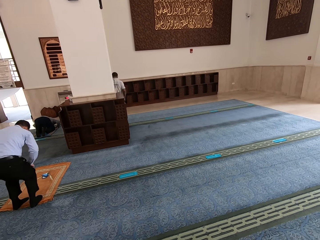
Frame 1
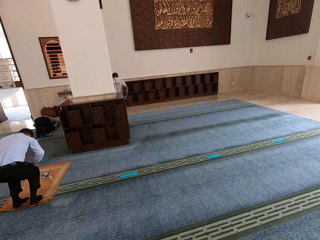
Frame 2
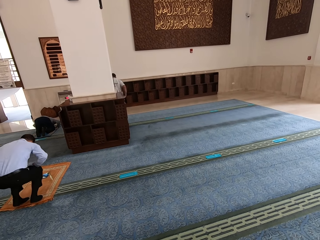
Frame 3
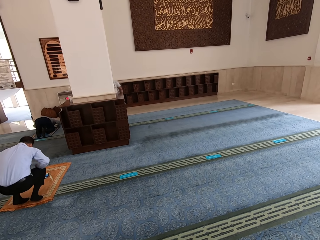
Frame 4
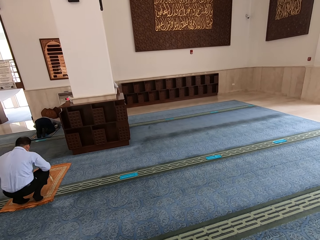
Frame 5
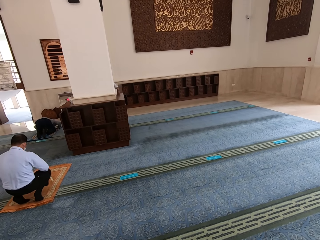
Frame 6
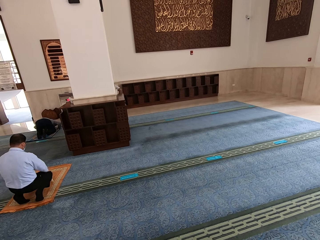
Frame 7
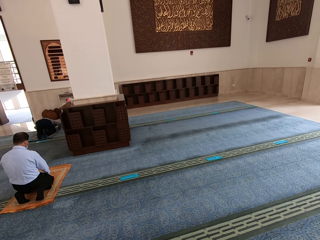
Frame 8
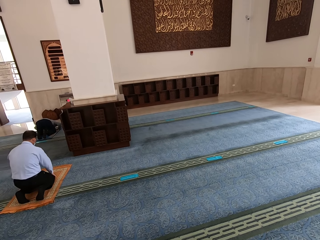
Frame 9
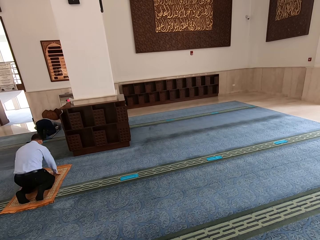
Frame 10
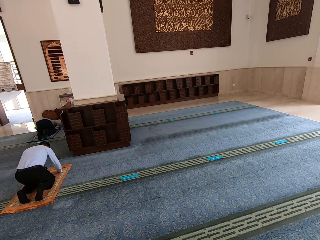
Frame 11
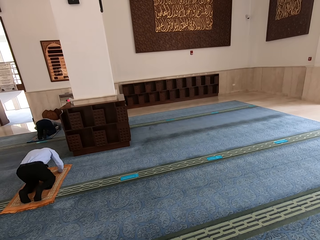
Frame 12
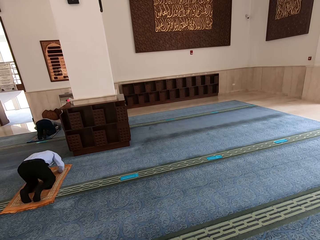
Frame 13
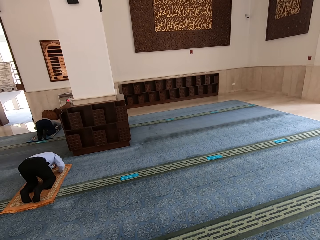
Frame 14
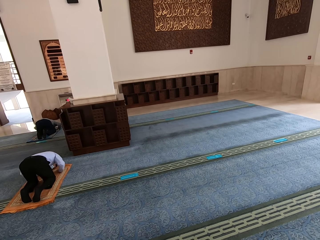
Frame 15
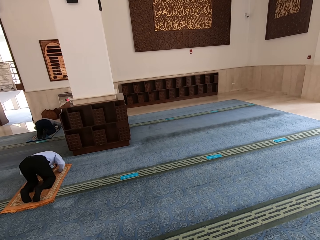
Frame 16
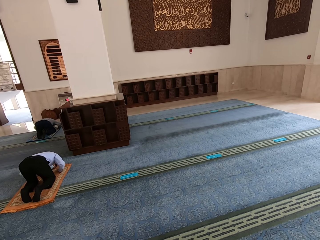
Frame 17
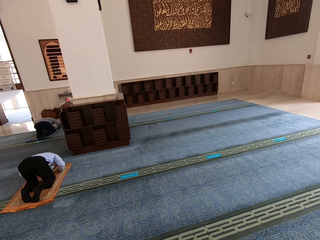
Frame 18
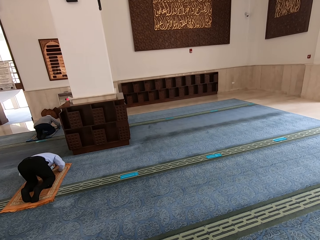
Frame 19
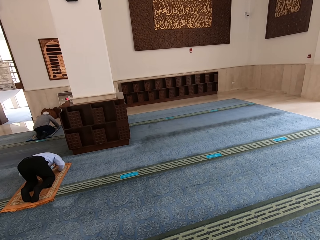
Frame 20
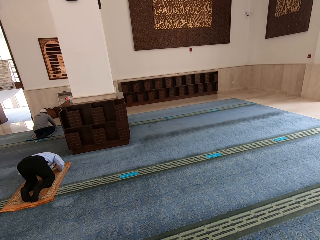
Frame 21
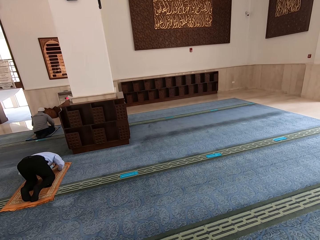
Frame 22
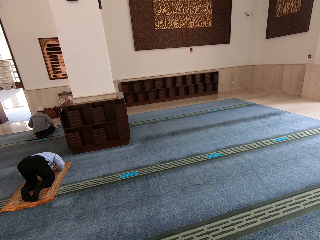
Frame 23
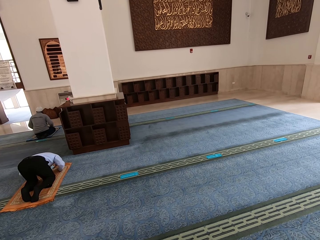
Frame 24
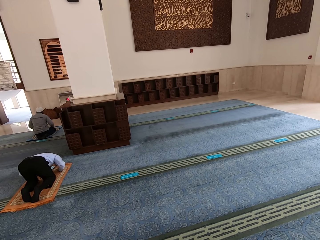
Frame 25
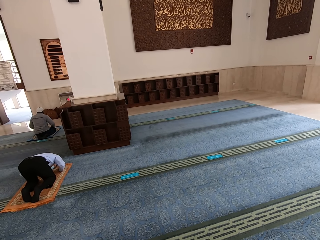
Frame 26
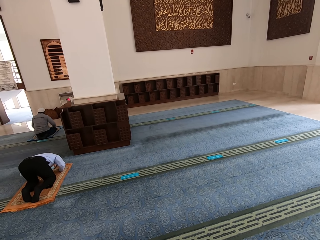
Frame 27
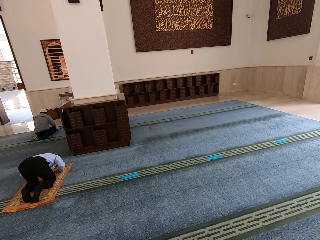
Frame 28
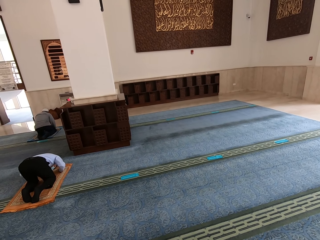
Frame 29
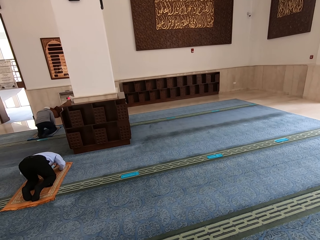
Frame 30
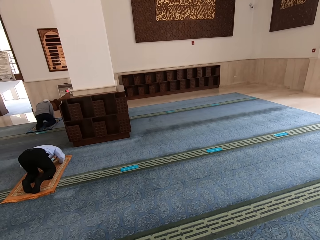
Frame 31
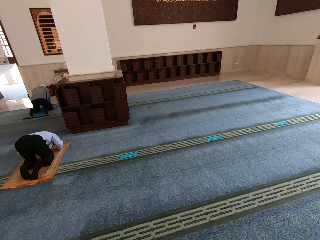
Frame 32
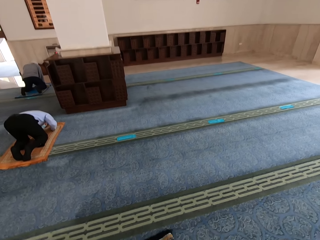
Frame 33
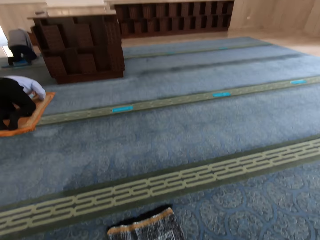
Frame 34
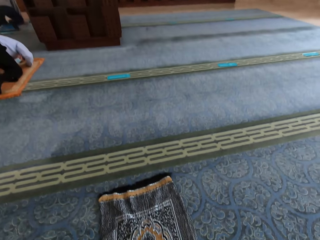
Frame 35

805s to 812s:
A person kneels on the mat.

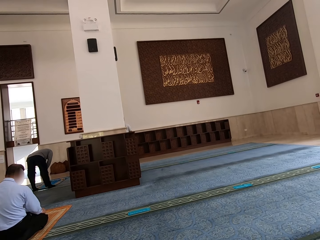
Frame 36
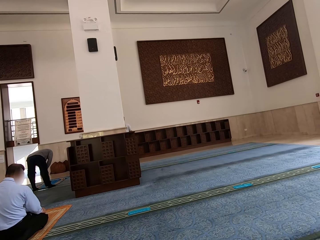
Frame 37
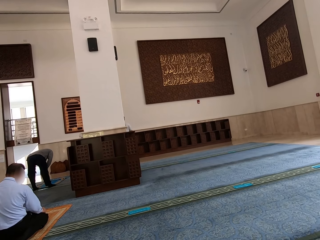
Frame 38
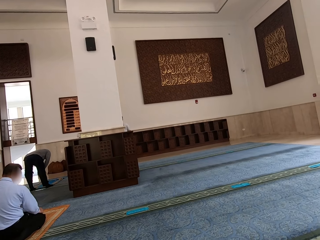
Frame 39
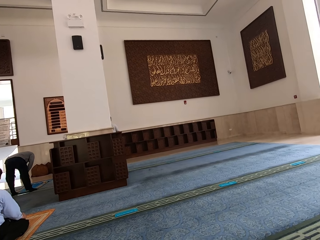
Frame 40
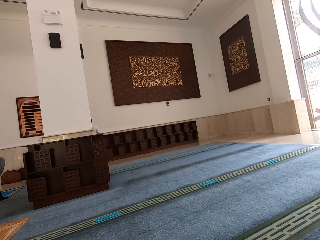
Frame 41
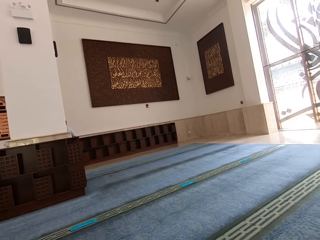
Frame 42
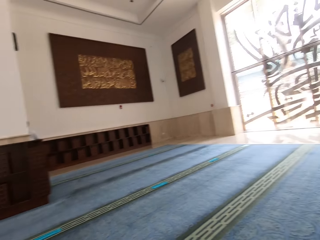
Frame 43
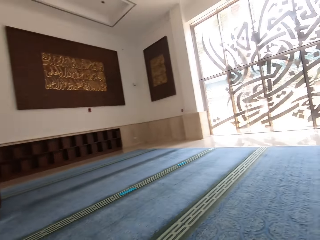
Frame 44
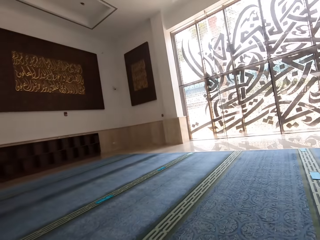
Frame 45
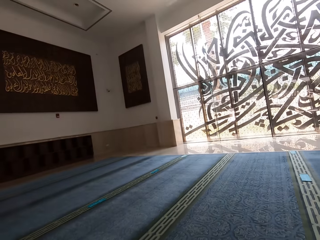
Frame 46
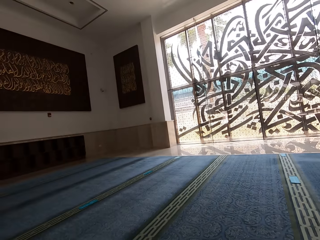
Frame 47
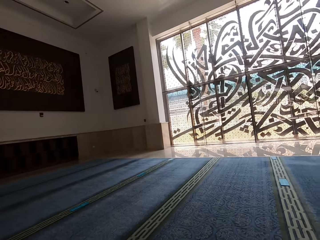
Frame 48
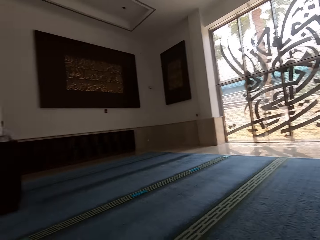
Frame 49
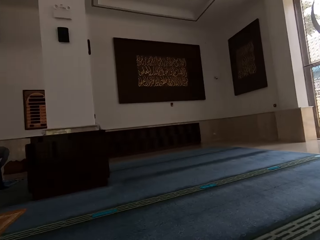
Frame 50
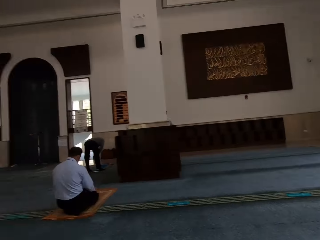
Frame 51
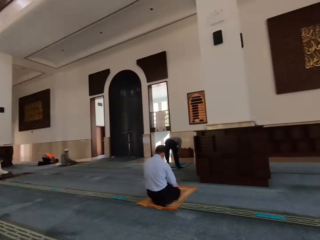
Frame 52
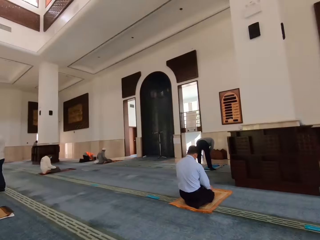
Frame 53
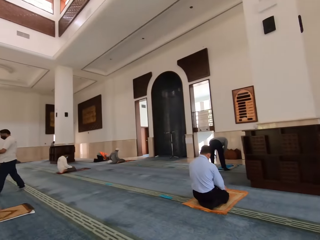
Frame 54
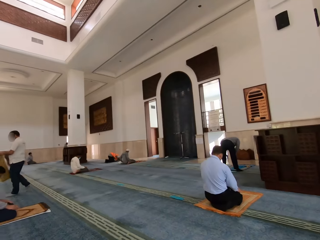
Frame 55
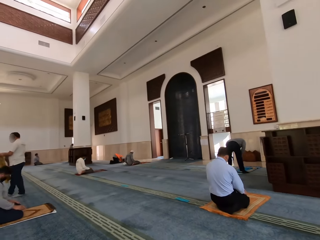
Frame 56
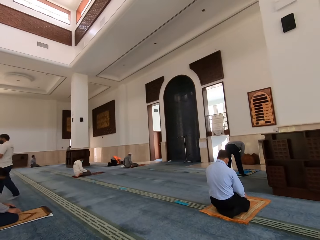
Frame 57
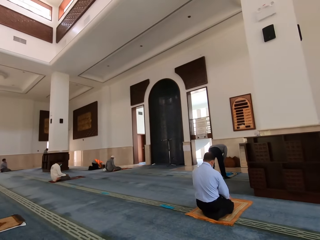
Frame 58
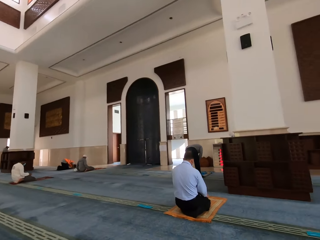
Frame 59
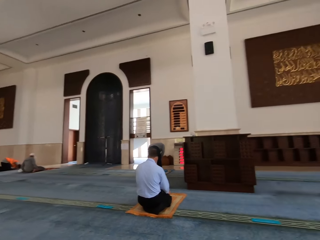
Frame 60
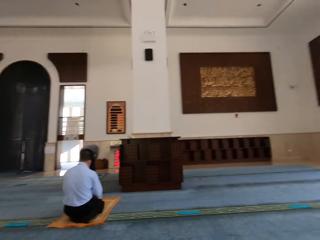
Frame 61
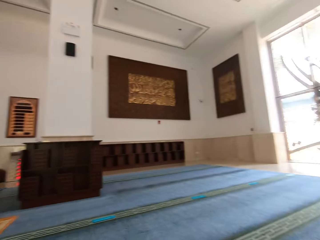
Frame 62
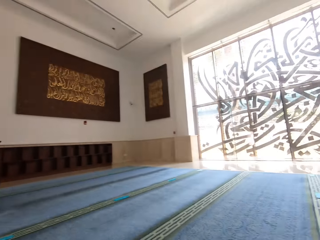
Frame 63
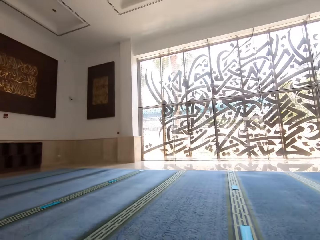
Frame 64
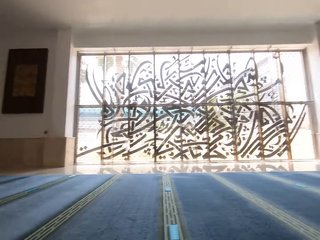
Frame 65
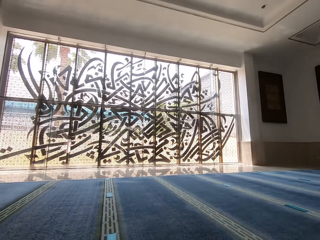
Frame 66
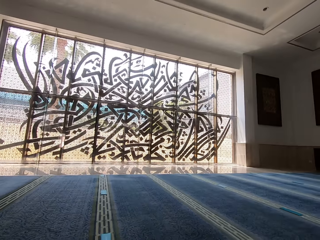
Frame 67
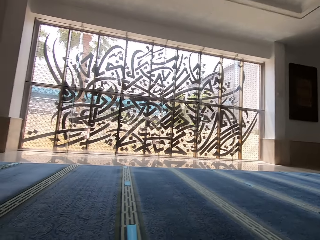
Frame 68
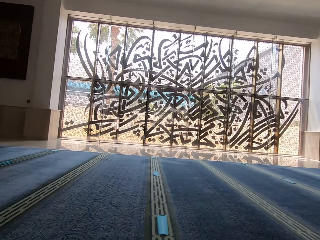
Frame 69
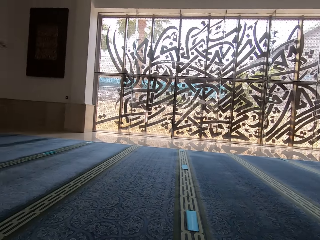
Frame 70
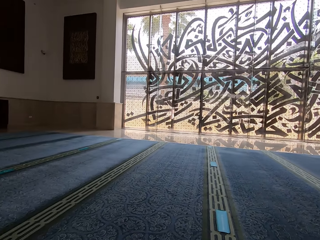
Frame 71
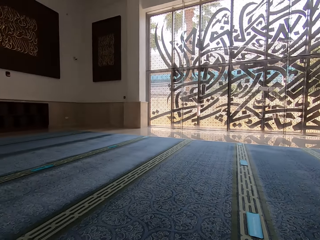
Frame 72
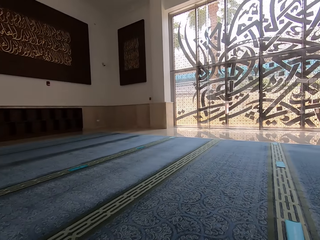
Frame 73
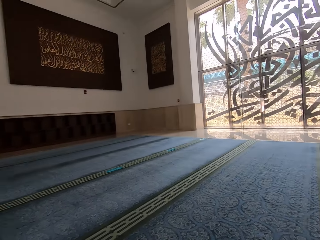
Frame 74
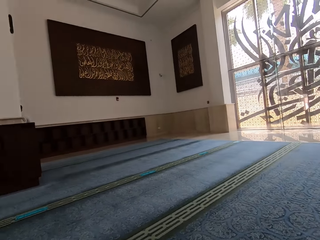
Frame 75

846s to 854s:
The camera wearer looks around the mosque.

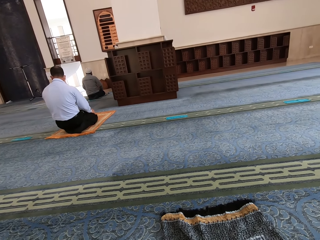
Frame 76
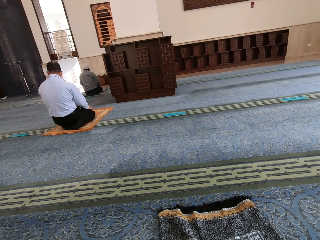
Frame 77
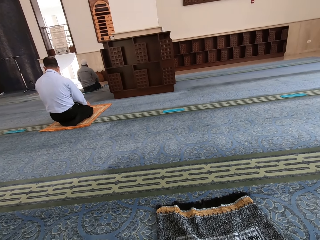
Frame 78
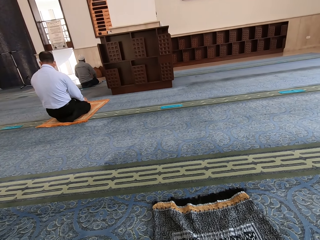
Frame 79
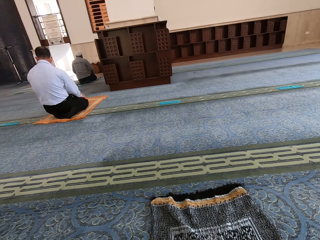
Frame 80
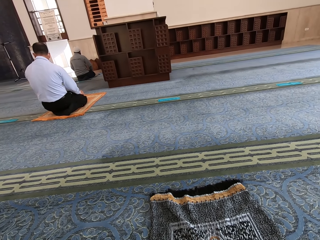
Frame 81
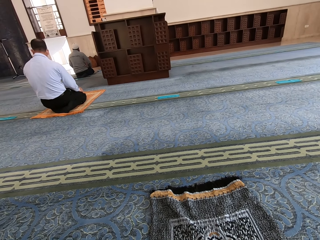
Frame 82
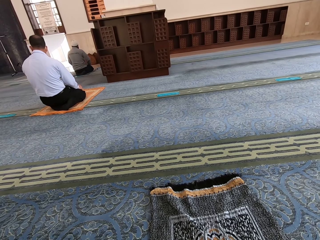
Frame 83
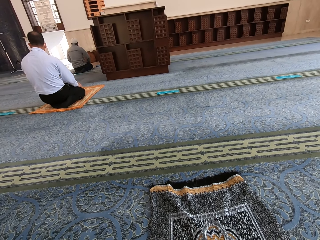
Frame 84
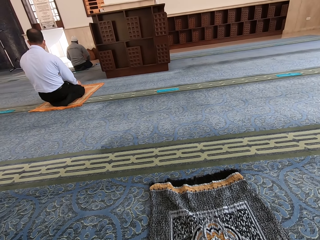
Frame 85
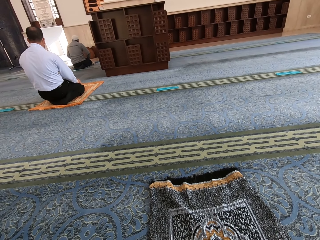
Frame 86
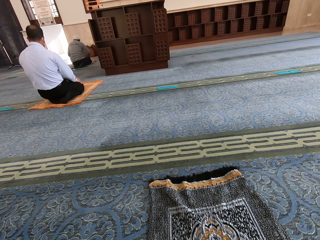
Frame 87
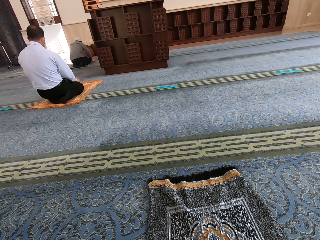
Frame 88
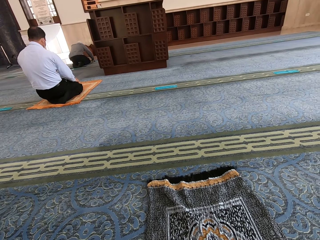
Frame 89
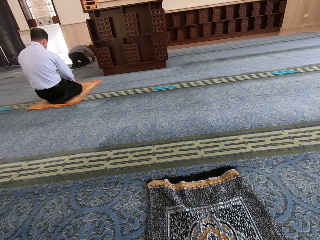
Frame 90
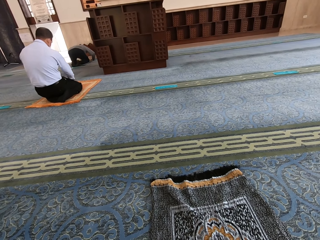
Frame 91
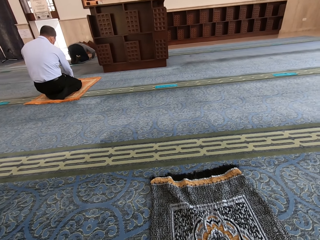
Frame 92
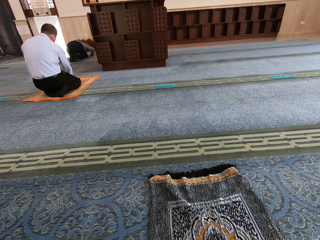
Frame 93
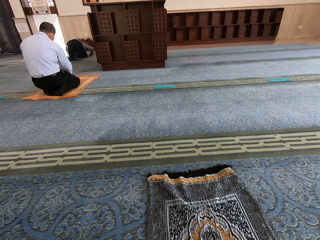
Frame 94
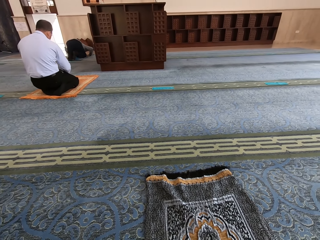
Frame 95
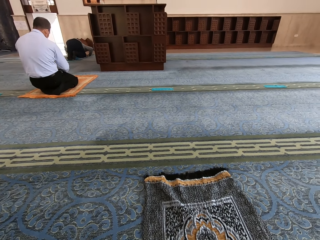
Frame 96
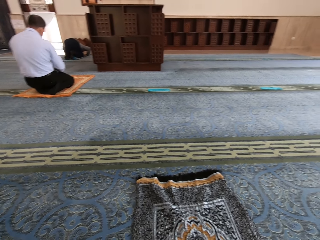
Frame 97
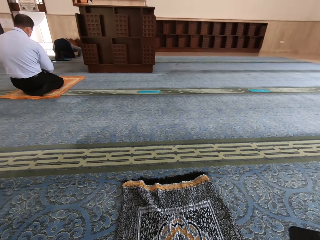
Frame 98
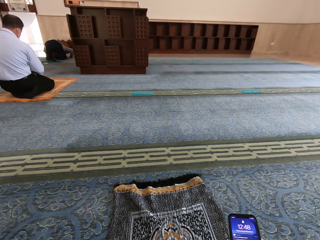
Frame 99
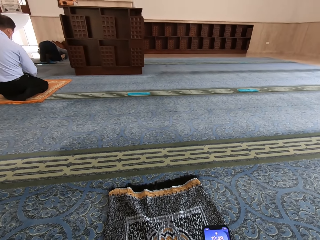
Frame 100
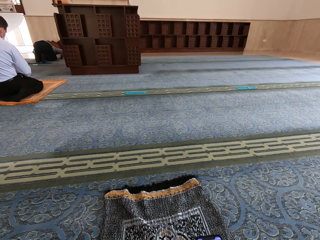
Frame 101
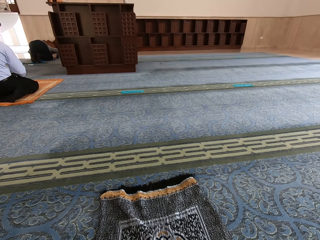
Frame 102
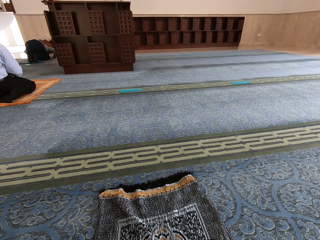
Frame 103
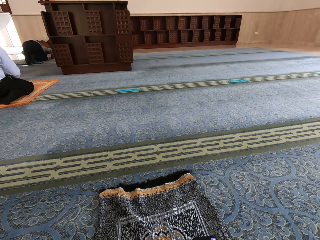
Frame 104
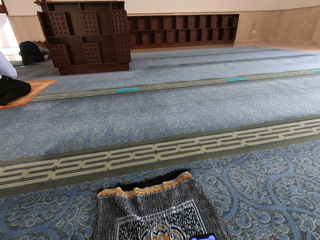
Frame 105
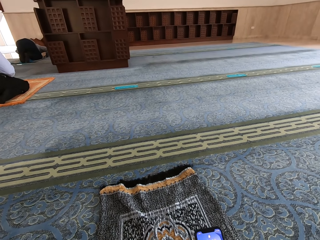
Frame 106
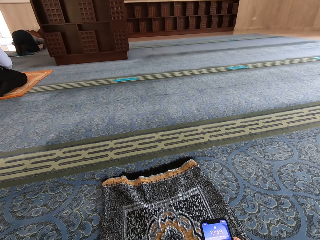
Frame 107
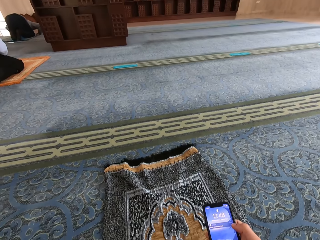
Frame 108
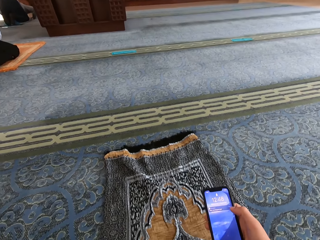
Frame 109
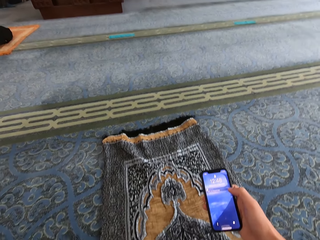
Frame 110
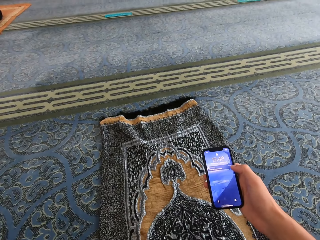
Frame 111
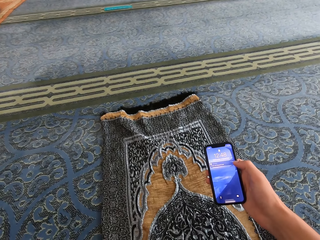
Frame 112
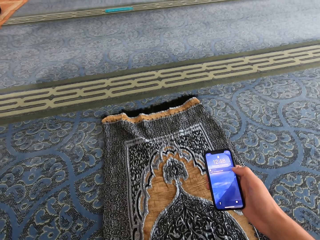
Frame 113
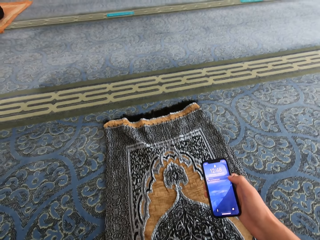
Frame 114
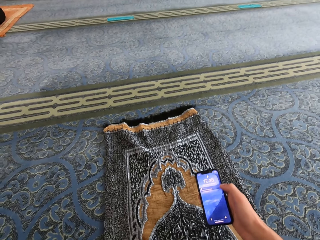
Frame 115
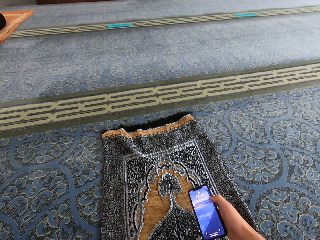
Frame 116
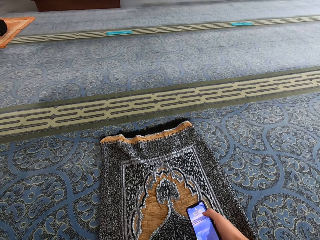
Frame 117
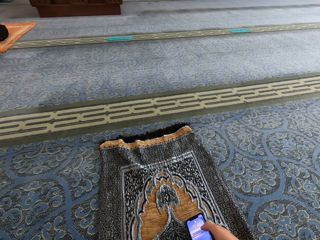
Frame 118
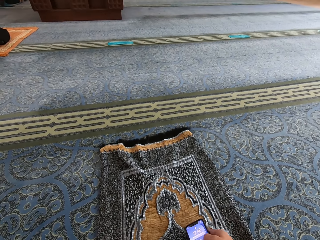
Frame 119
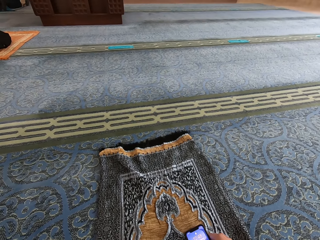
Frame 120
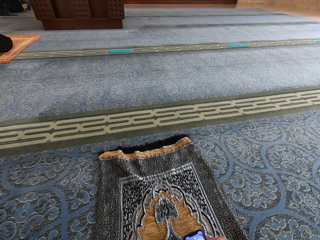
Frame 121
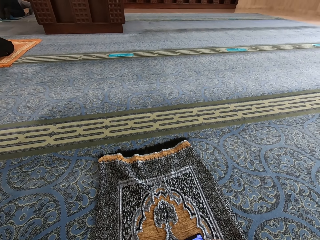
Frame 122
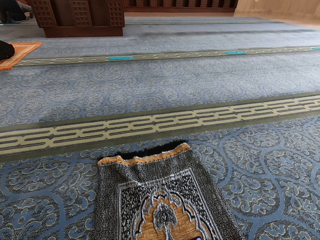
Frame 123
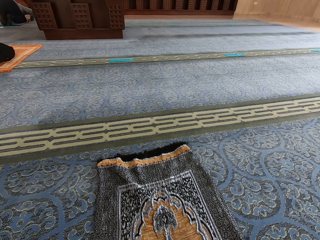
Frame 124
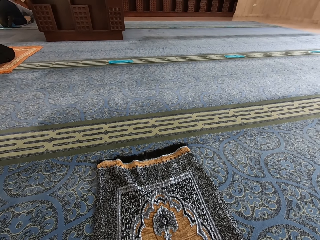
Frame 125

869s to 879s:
The camera wearer looks at the floor mat. They operate a phone. They put the phone on the mat.
